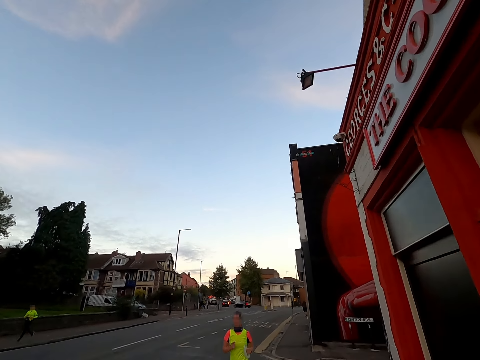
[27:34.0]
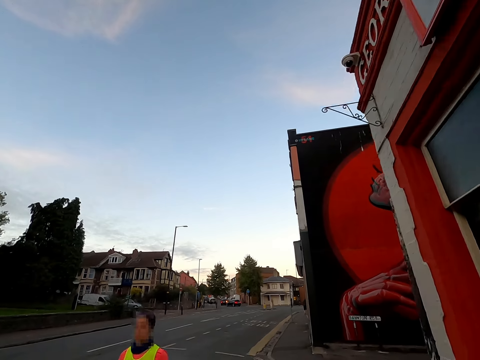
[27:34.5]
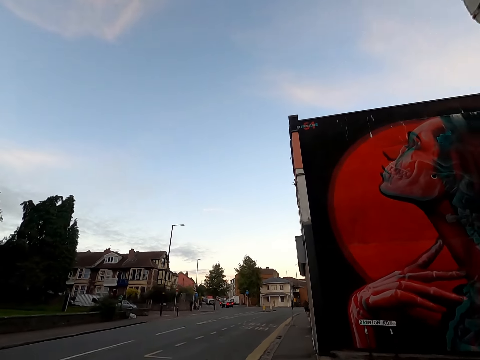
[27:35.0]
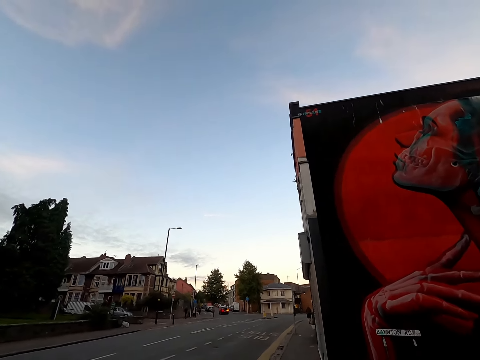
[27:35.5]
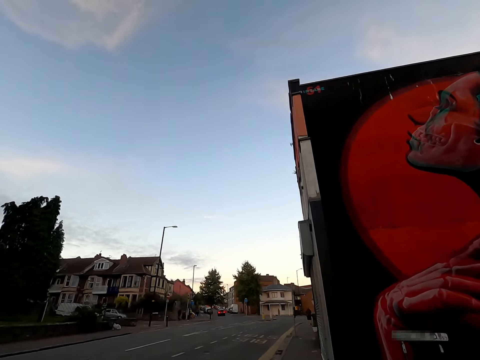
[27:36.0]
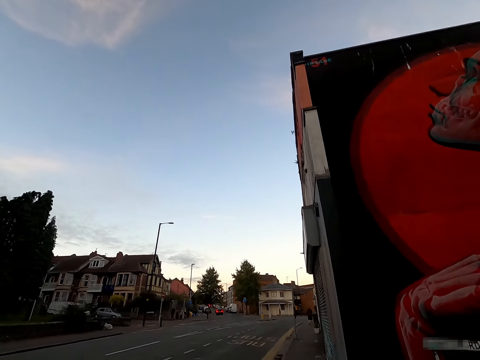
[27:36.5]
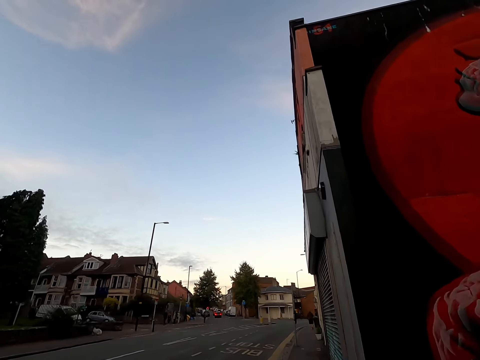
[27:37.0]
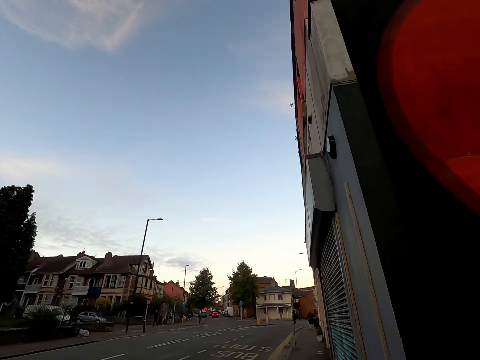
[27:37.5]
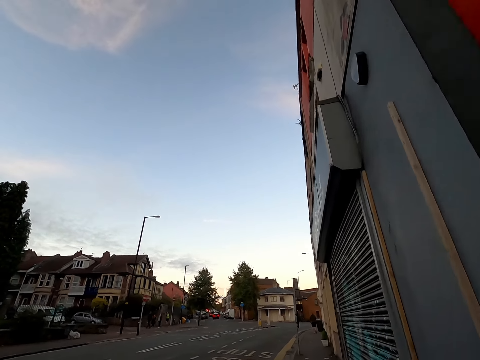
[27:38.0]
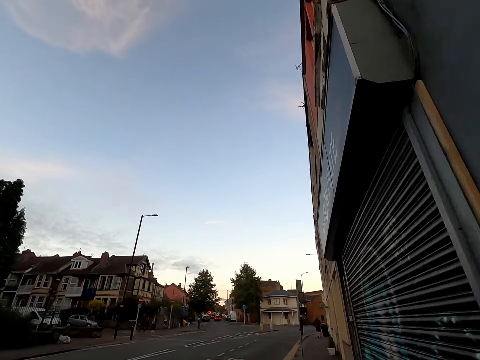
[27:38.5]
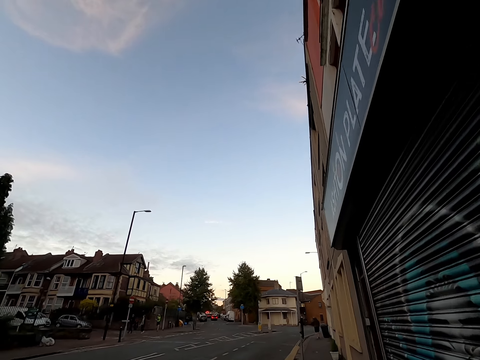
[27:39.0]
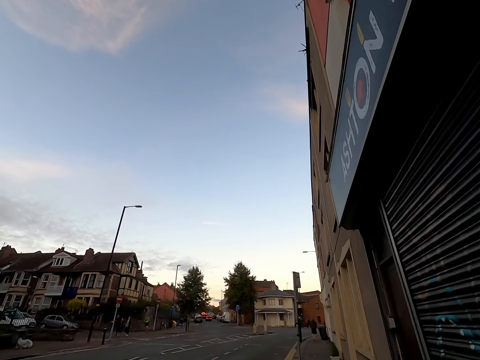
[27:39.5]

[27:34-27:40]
A man jogs past the camera wearer on the sidewalk. A woman jogs past the camera wearer on the sidewalk.

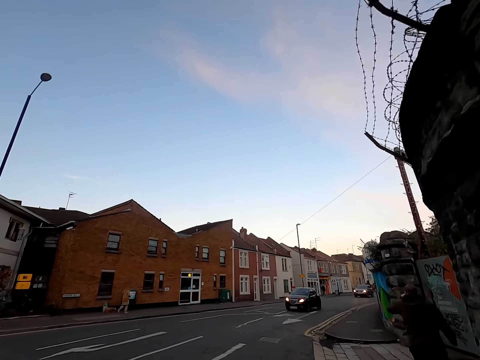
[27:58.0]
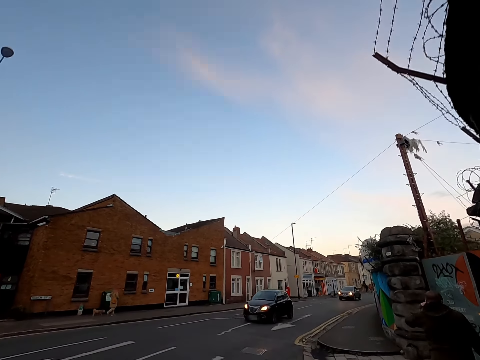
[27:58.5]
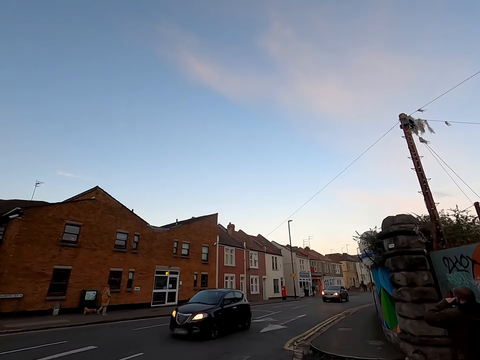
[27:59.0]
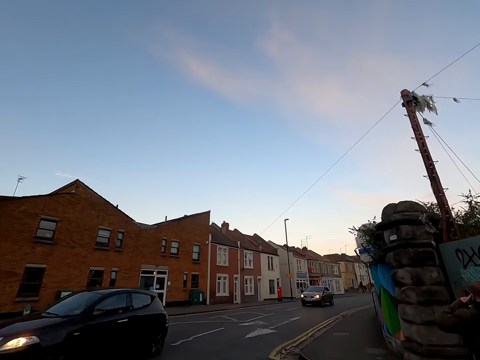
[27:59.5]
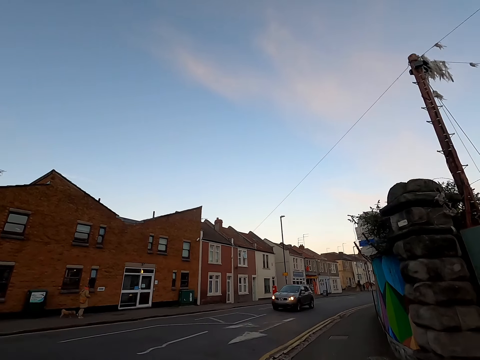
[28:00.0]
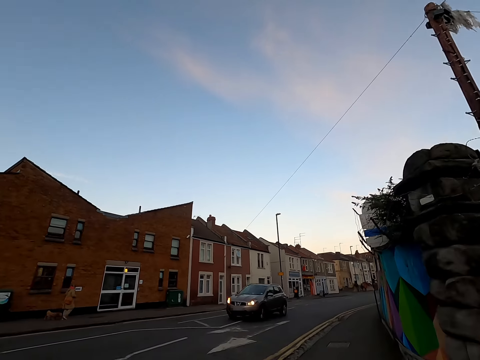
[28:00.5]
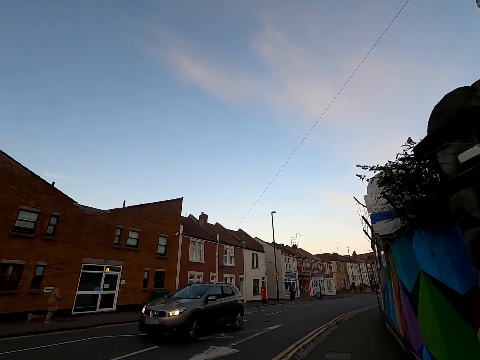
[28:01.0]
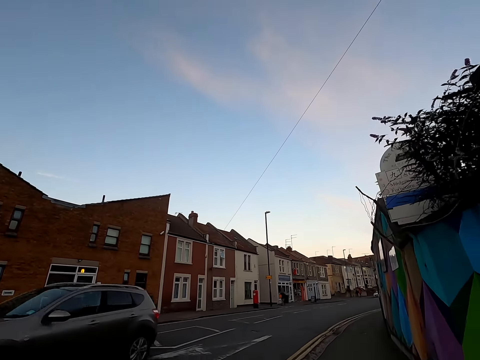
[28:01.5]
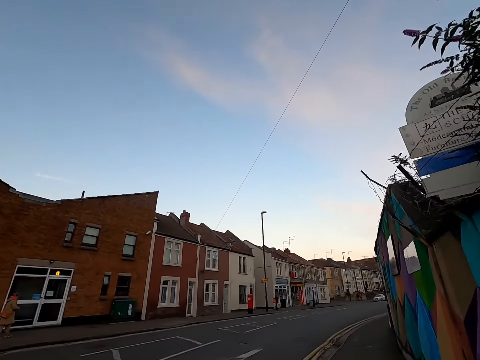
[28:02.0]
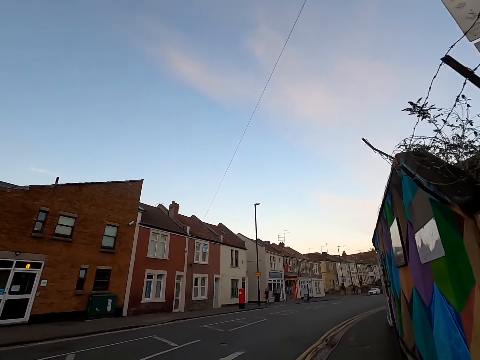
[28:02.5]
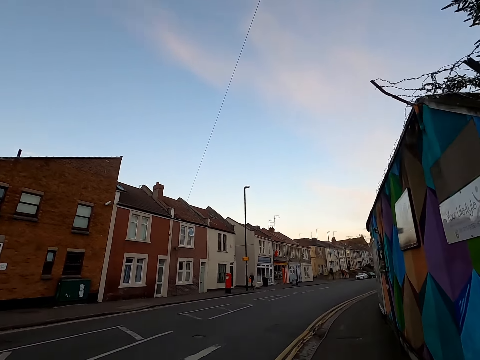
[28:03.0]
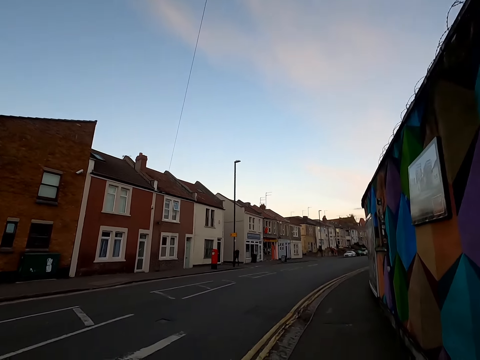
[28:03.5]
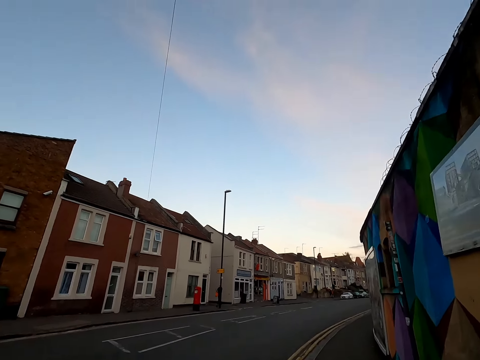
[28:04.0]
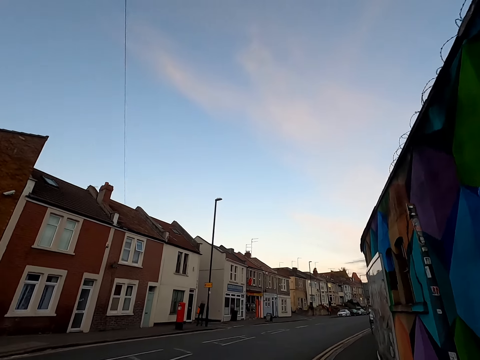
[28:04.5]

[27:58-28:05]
The camera wearer jogs past a man on the sidewalk.

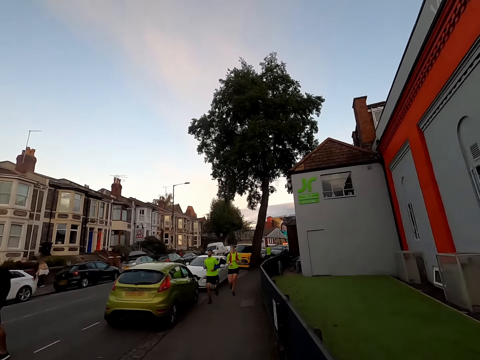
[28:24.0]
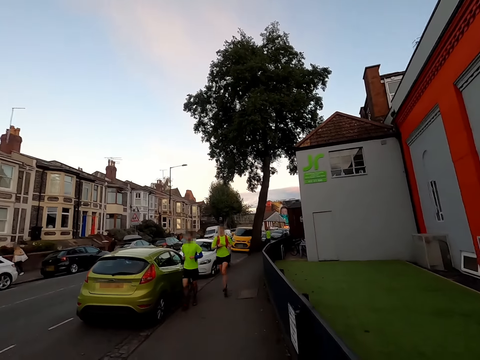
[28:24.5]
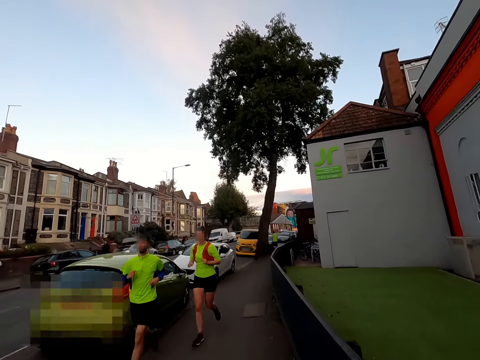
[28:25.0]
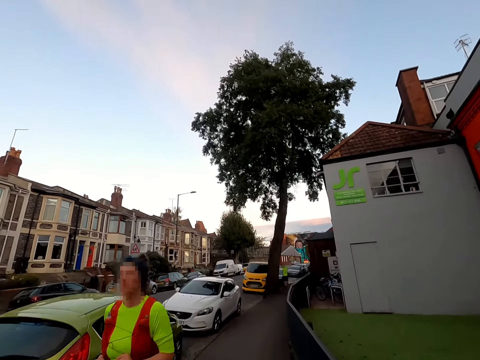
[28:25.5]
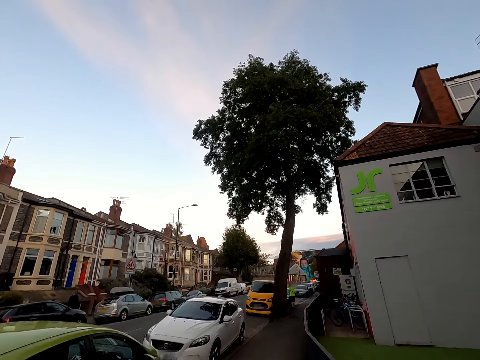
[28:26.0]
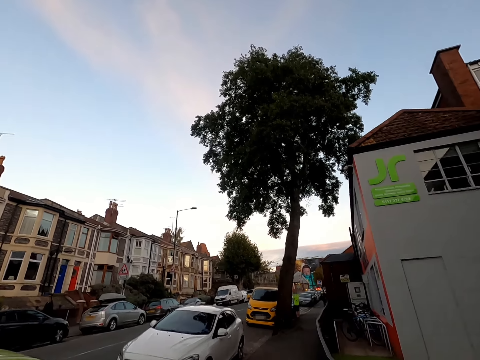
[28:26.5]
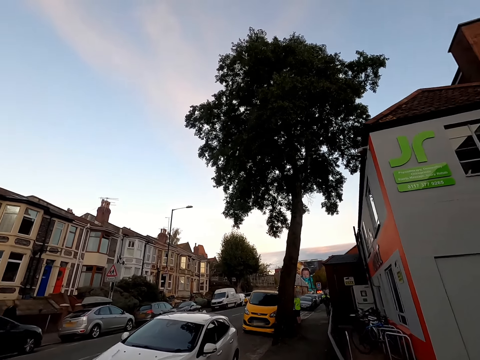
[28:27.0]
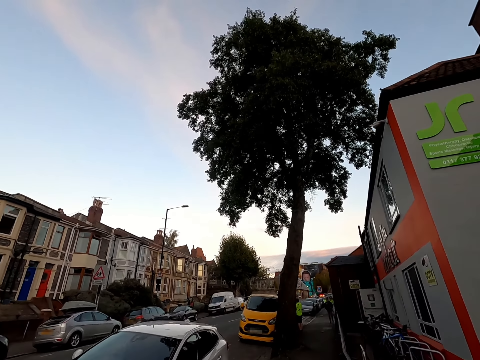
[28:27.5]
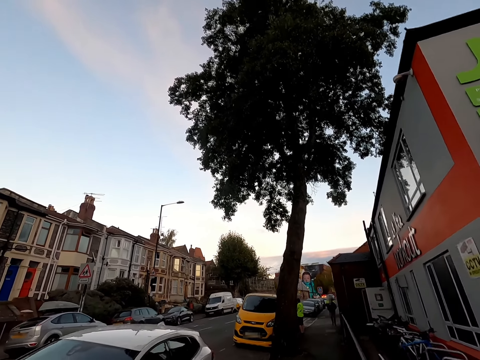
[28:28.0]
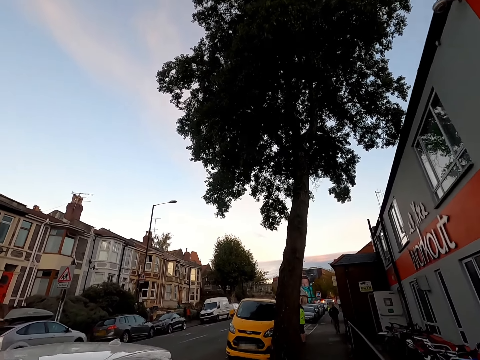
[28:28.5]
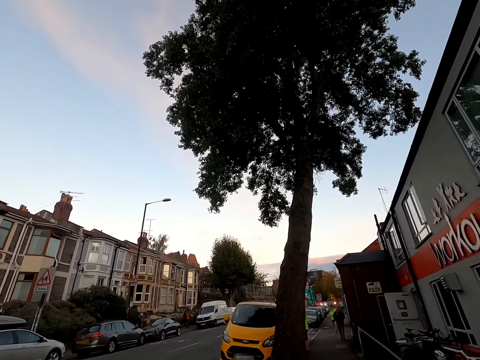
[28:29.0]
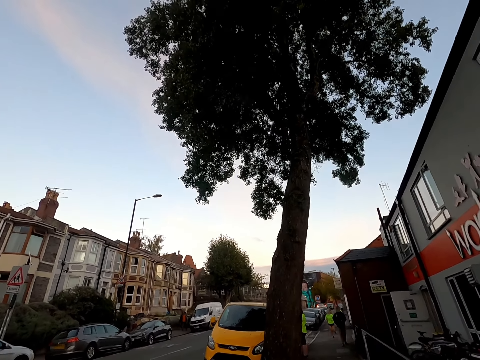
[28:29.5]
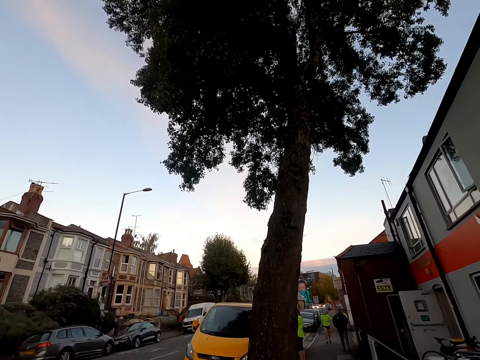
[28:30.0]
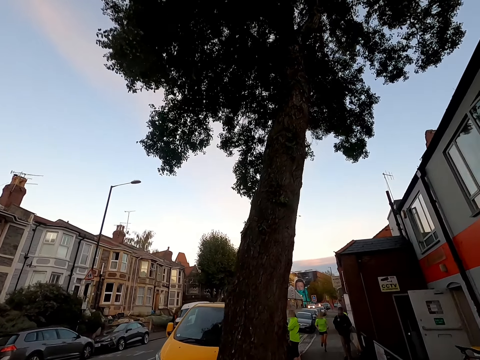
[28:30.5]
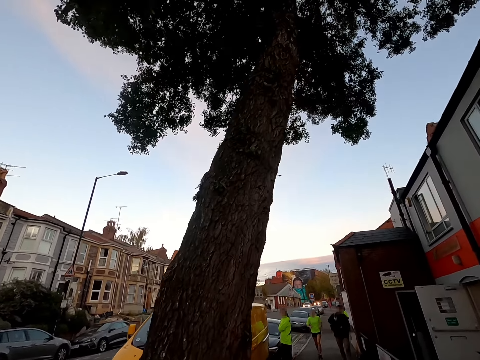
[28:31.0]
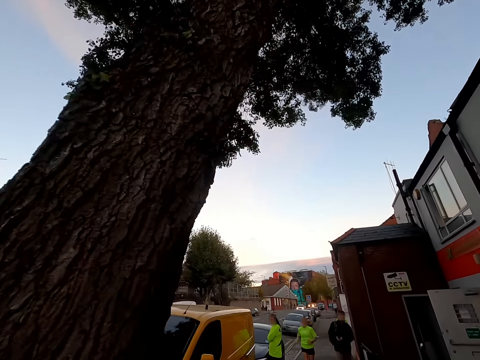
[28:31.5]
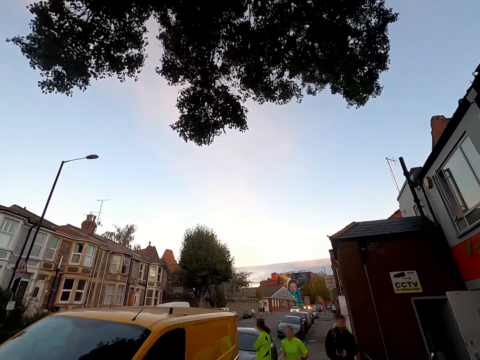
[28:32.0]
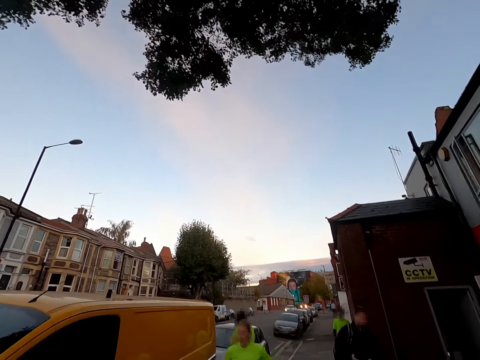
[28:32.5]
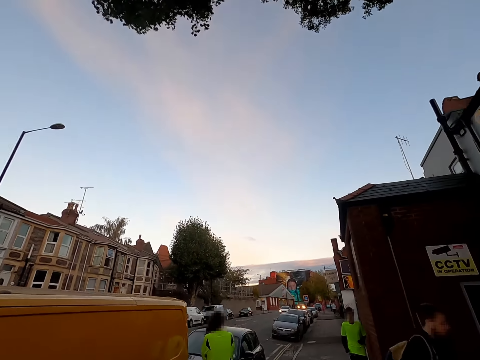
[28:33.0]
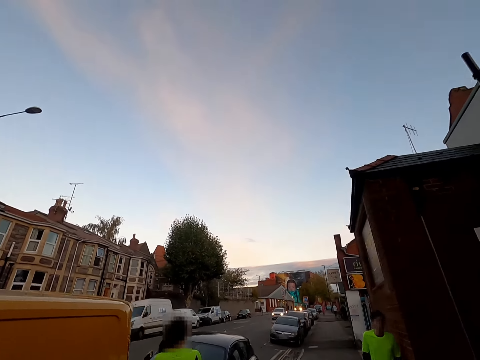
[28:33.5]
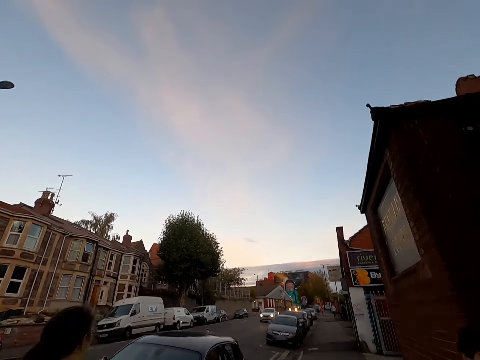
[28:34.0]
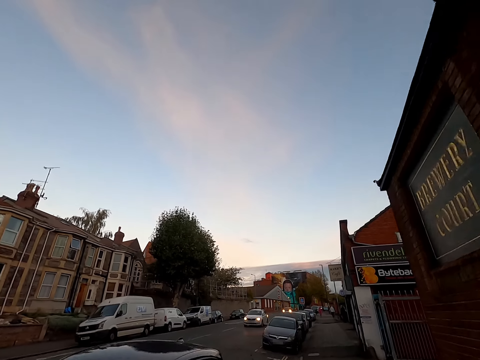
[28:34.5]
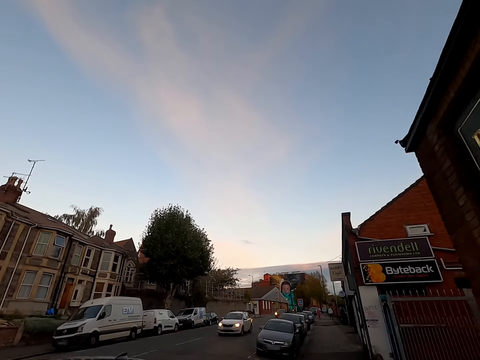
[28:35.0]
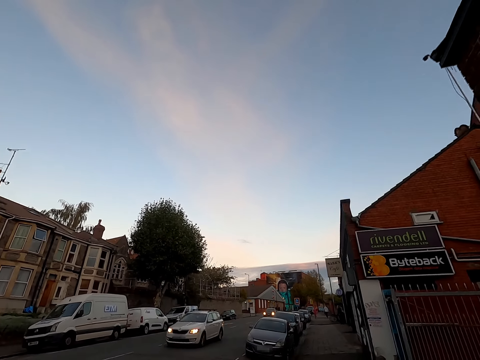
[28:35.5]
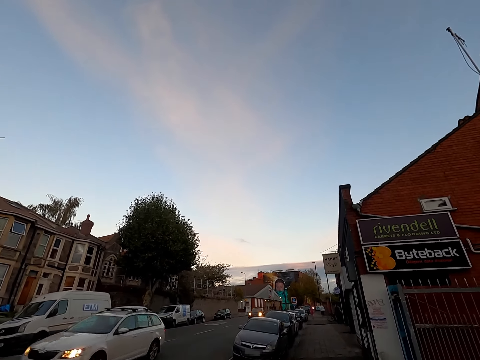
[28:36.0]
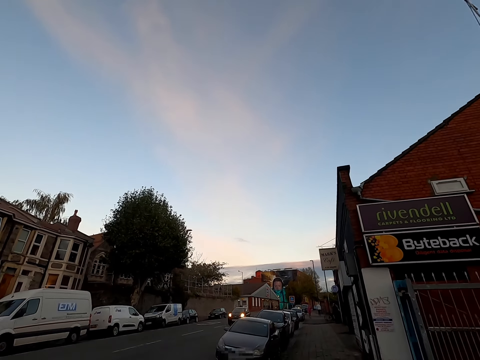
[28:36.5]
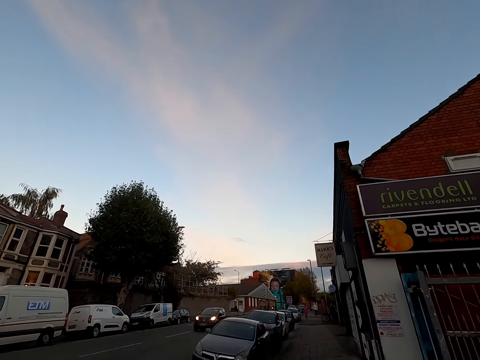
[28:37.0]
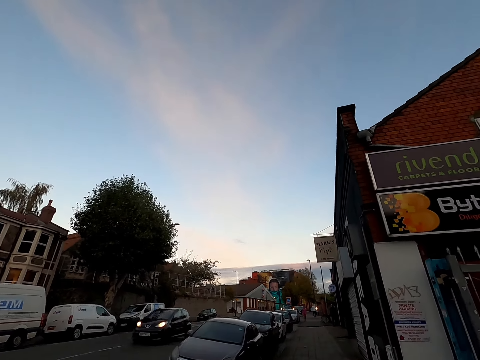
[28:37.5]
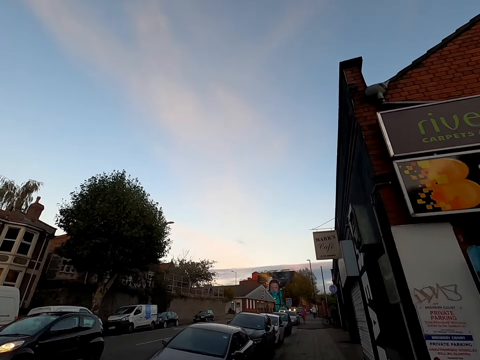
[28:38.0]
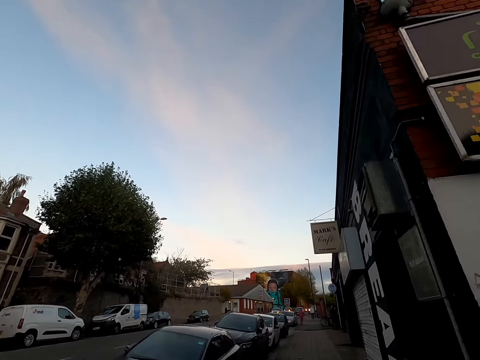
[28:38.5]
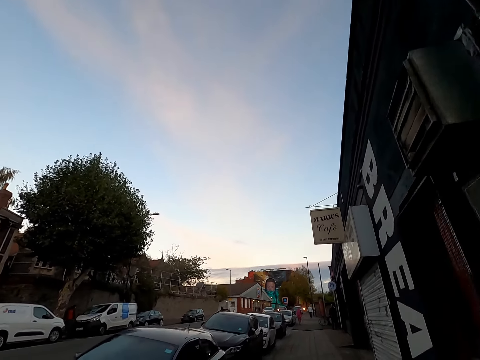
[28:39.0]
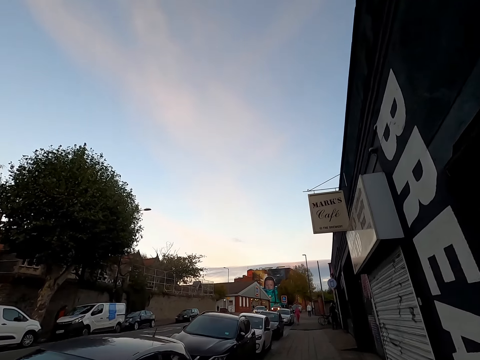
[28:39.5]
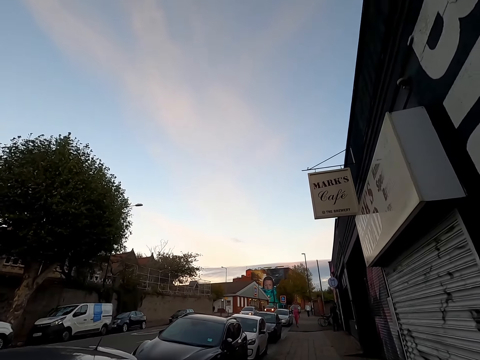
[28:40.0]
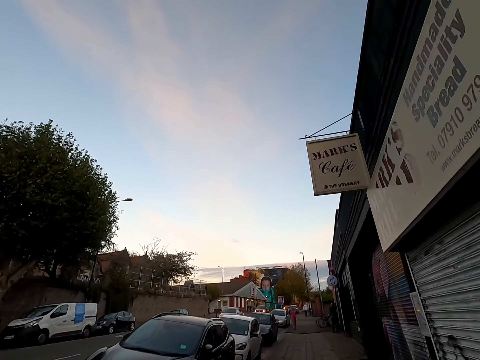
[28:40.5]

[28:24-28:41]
A man and a woman jog past the camera wearer on the sidewalk. Another woman jogs past the camera wearer on the sidewalk. Another man jogs past the camera wearer on the sidewalk. The camera wearer jogs past a third woman on the sidewalk.
